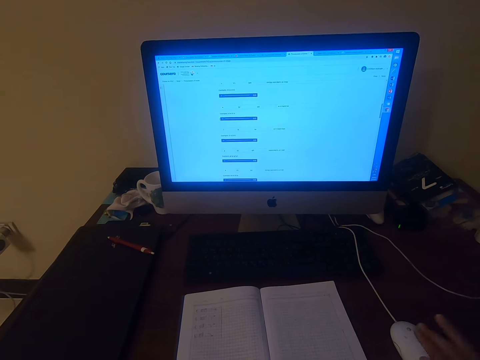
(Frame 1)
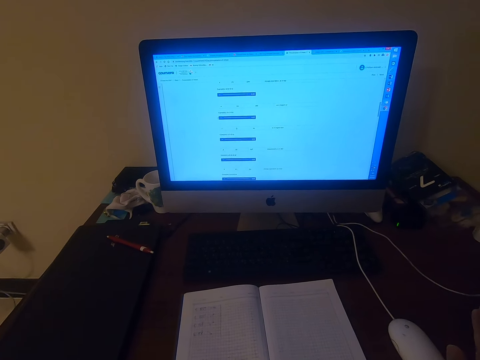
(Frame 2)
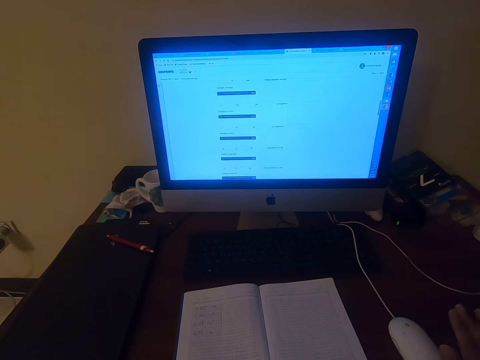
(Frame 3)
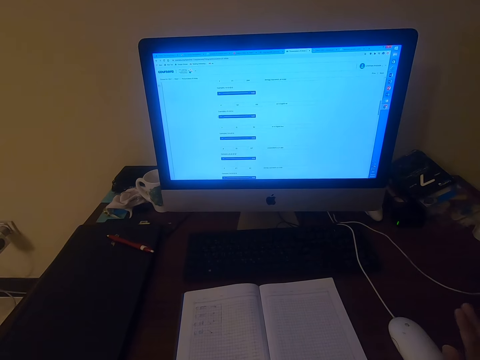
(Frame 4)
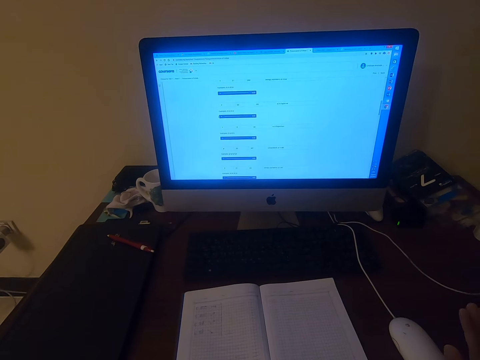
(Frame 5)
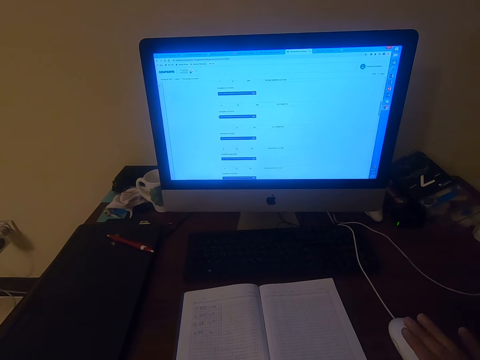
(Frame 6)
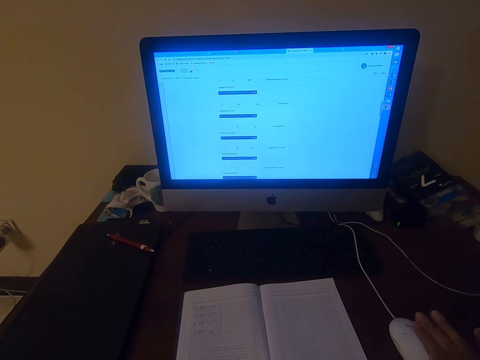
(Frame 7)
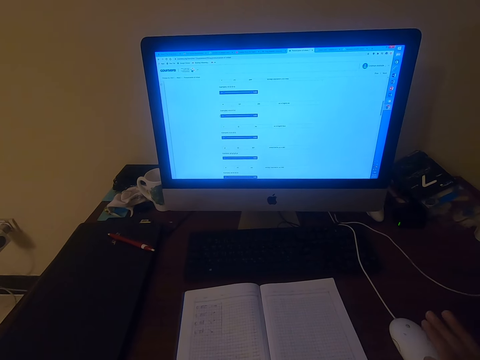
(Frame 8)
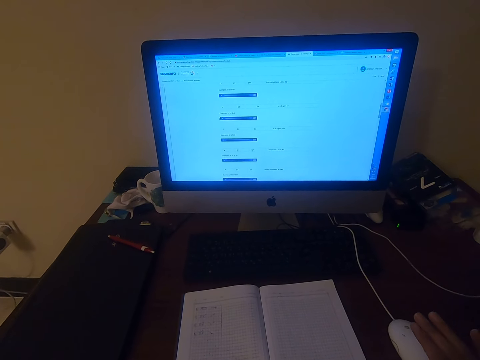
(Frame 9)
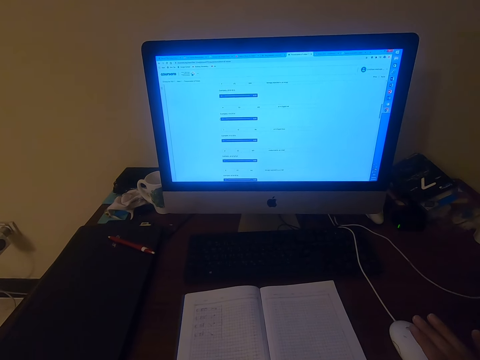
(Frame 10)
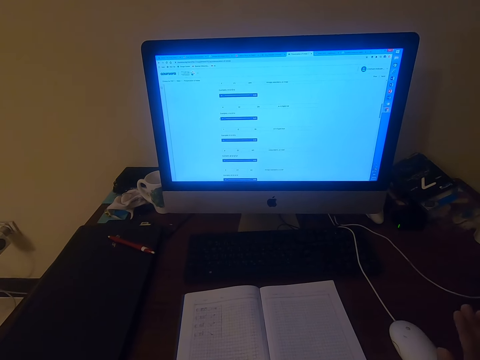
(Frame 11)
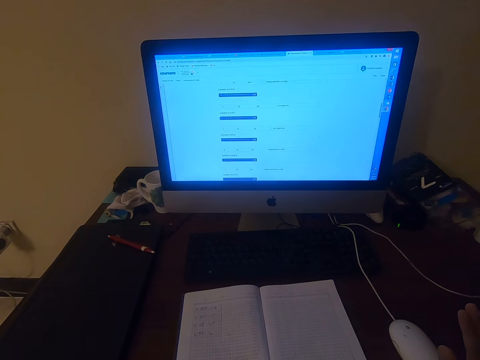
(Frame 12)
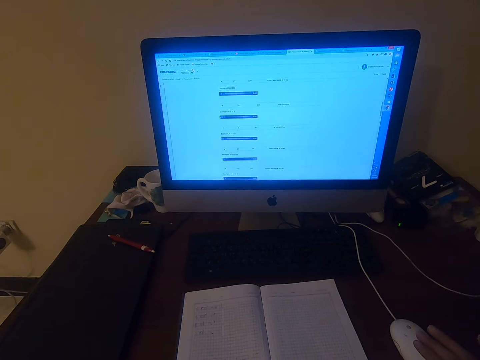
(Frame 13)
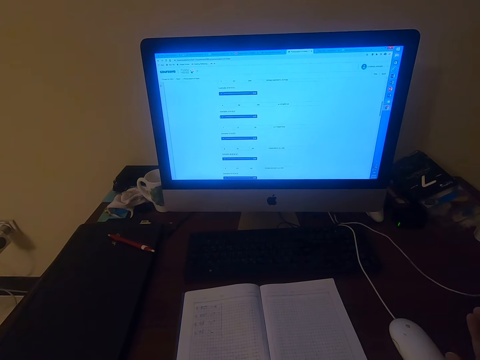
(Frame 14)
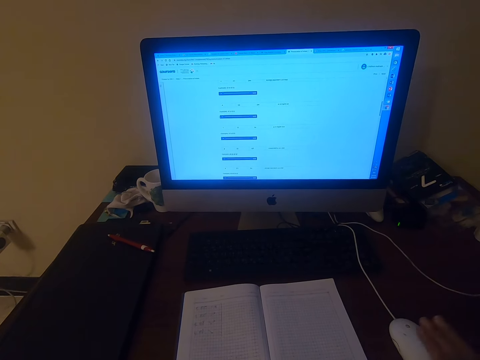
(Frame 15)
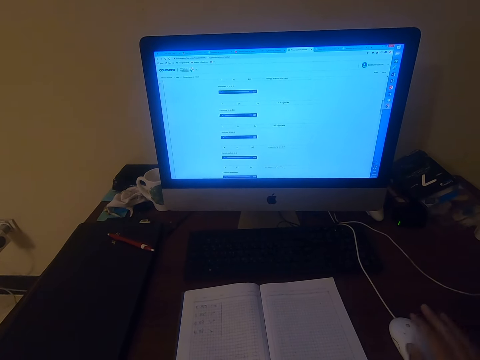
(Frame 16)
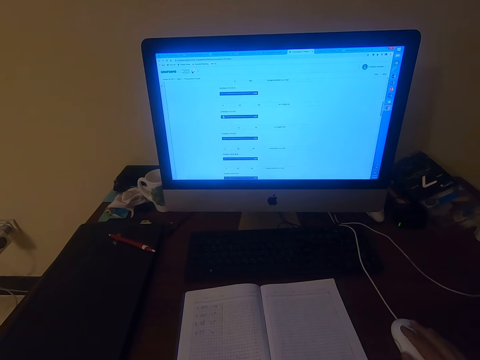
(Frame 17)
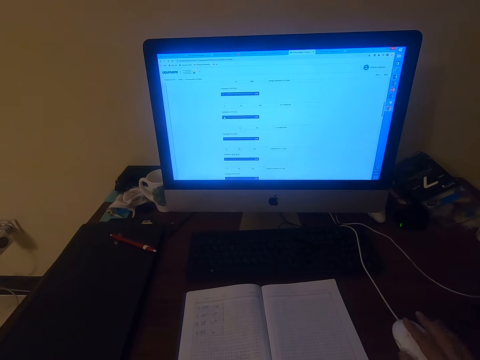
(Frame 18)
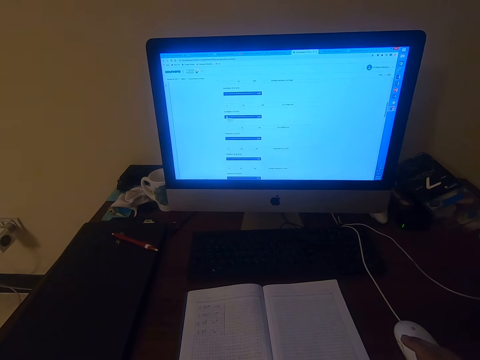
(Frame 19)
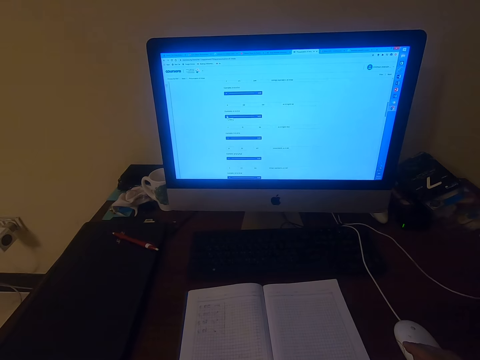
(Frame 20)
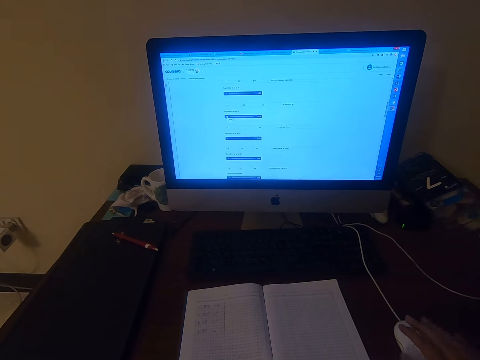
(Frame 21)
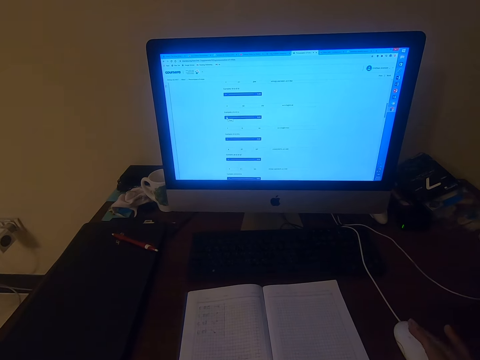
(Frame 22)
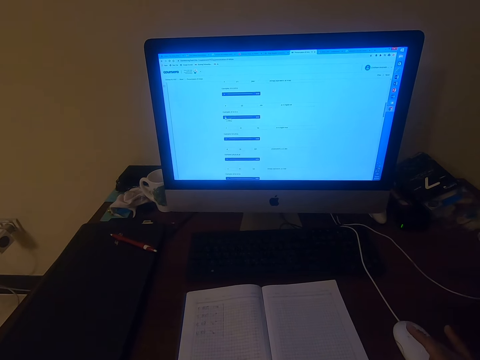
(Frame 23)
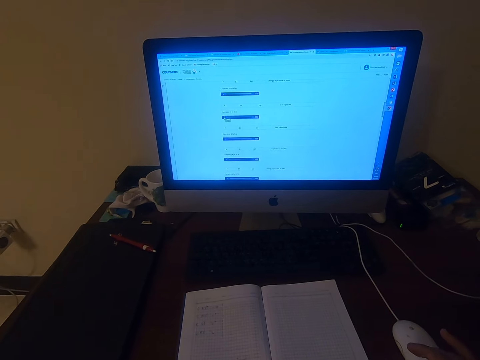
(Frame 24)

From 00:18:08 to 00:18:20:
The camera wearer moves his right hand. He moves his right hand again. He moves his hand.

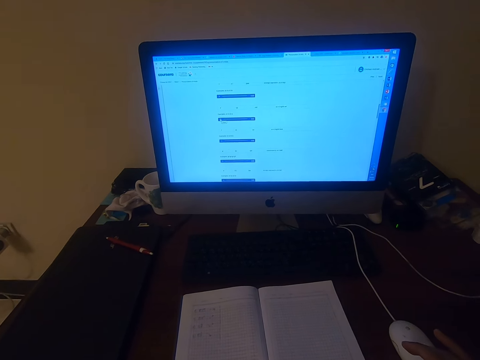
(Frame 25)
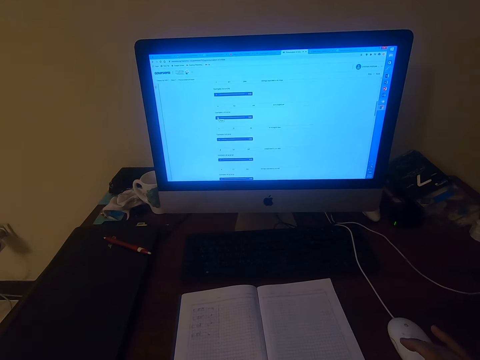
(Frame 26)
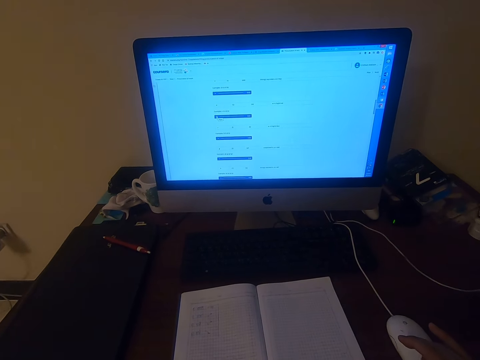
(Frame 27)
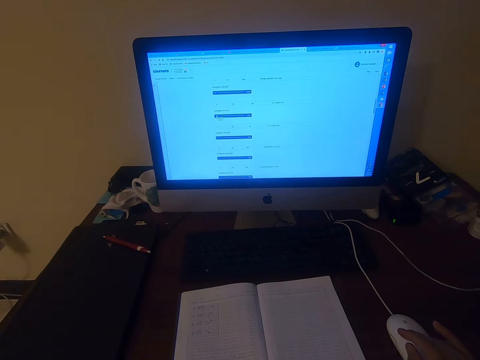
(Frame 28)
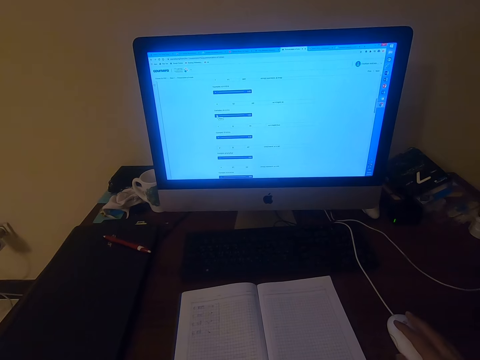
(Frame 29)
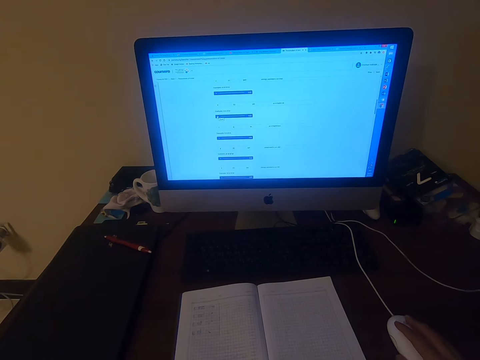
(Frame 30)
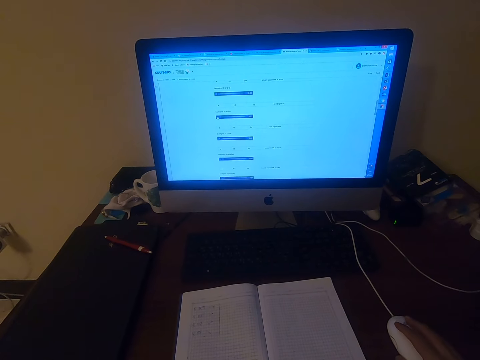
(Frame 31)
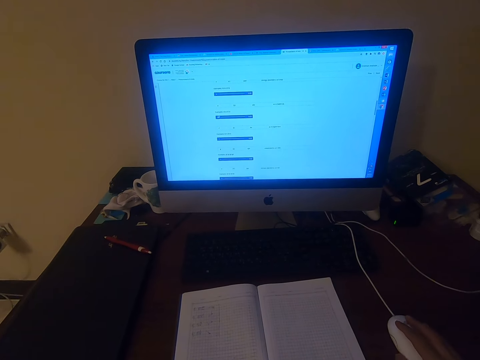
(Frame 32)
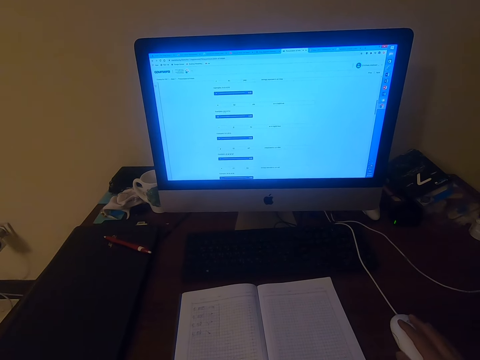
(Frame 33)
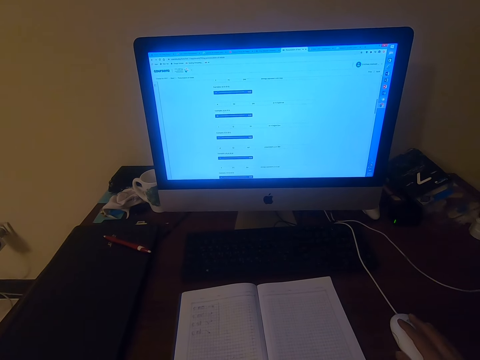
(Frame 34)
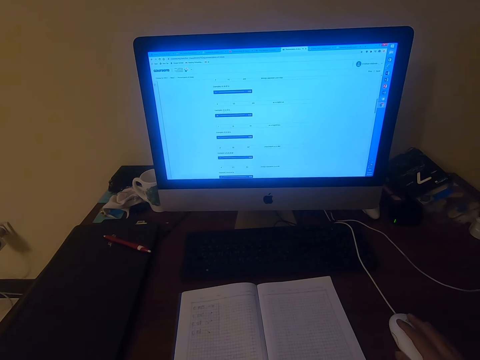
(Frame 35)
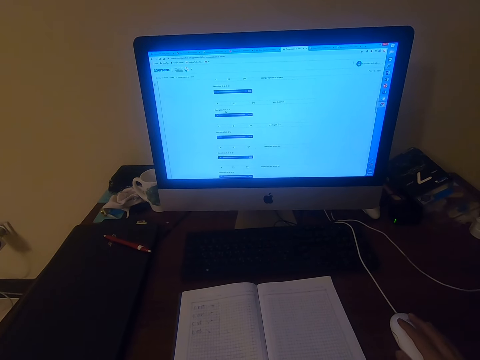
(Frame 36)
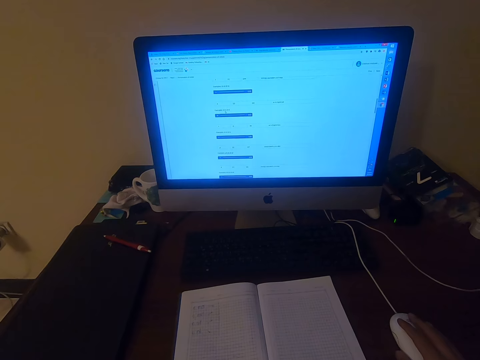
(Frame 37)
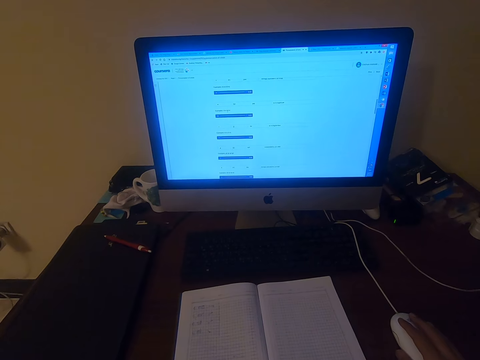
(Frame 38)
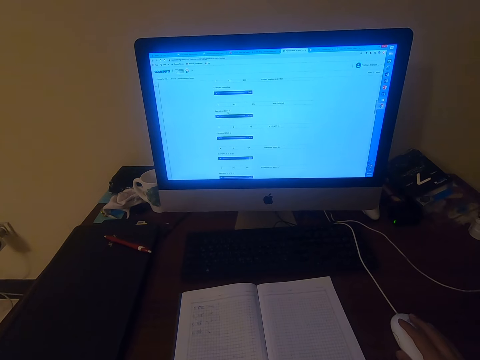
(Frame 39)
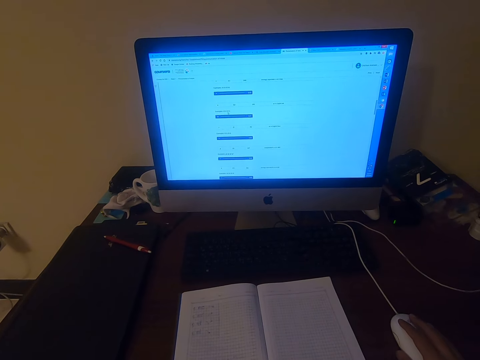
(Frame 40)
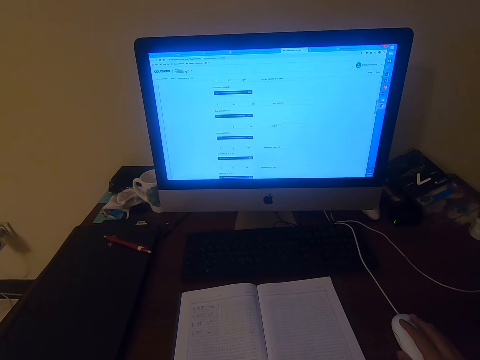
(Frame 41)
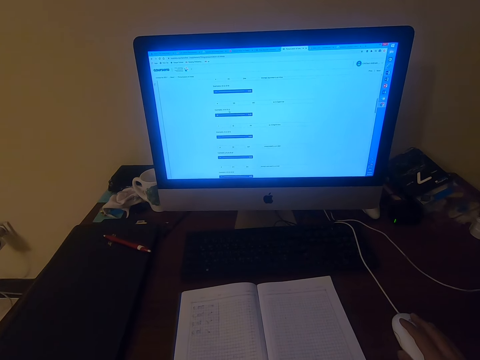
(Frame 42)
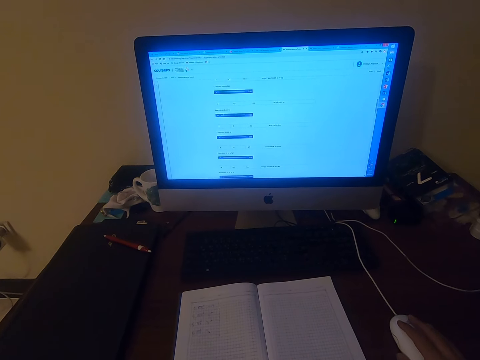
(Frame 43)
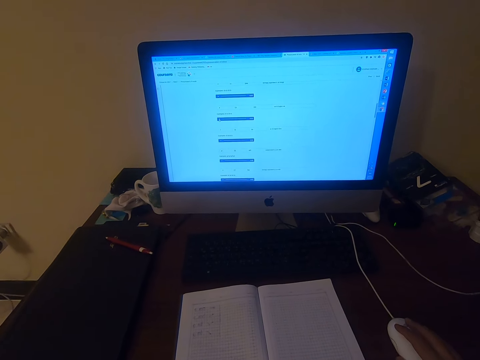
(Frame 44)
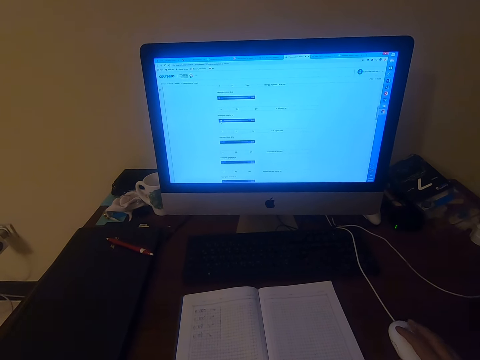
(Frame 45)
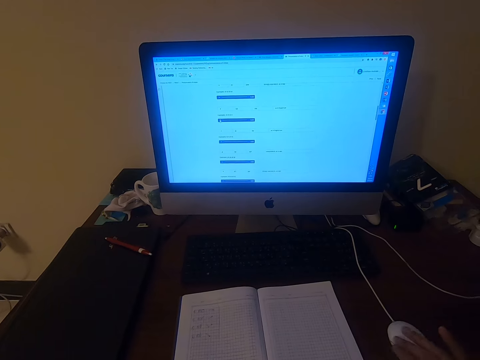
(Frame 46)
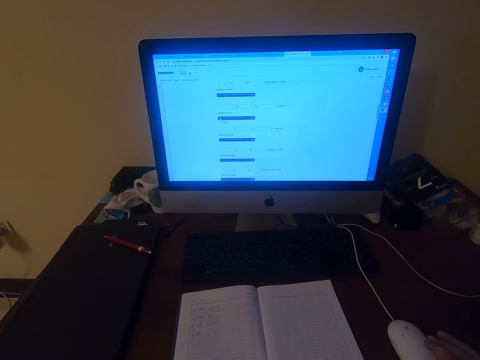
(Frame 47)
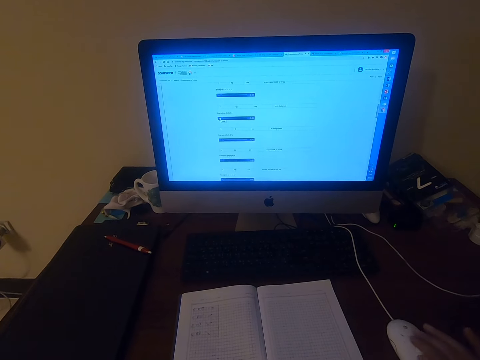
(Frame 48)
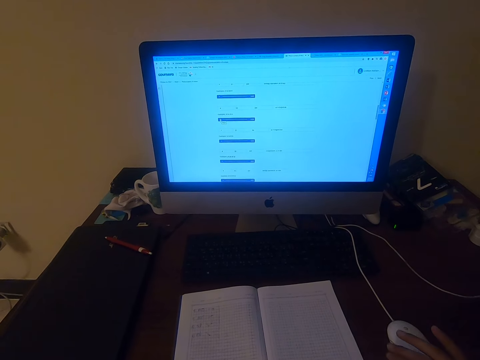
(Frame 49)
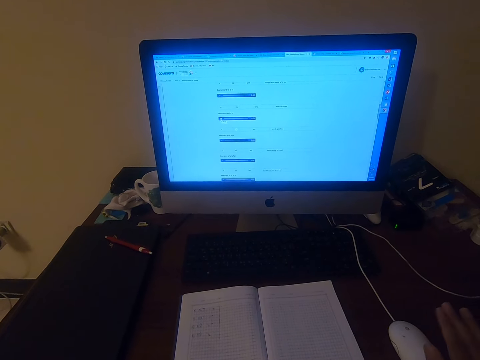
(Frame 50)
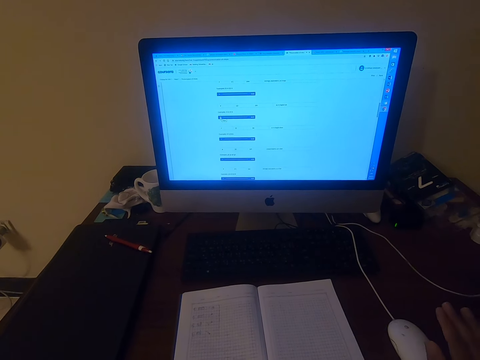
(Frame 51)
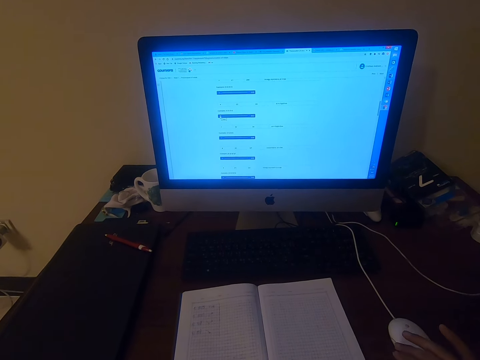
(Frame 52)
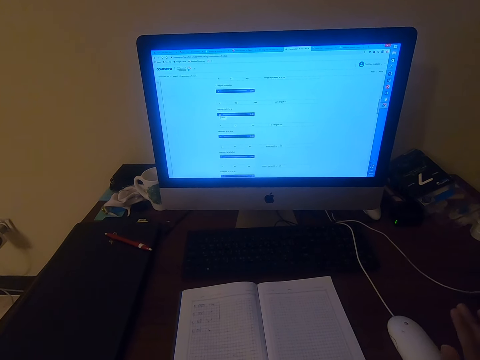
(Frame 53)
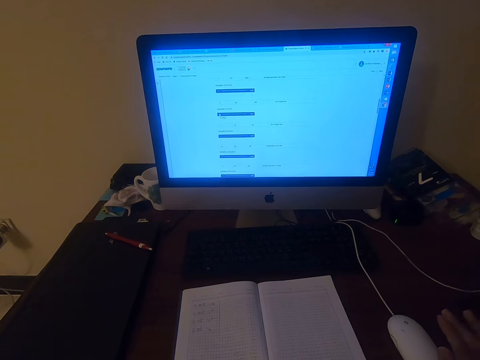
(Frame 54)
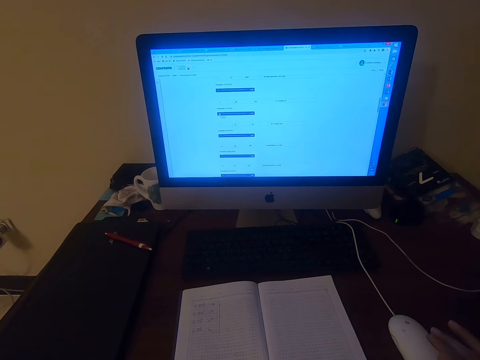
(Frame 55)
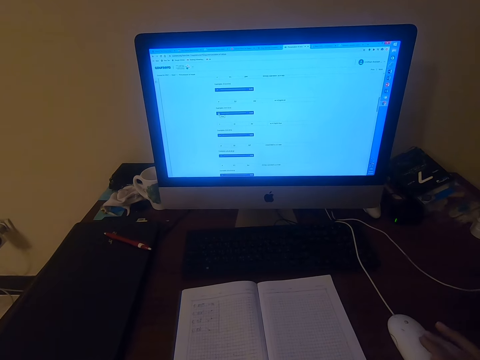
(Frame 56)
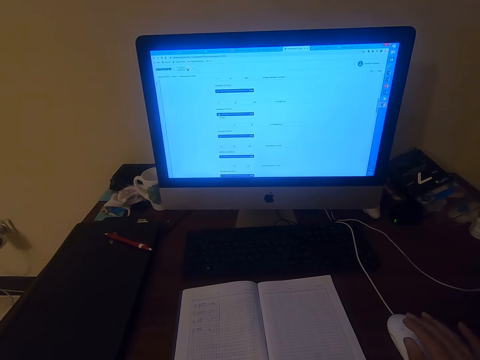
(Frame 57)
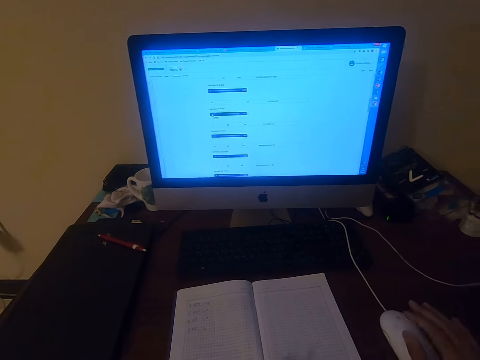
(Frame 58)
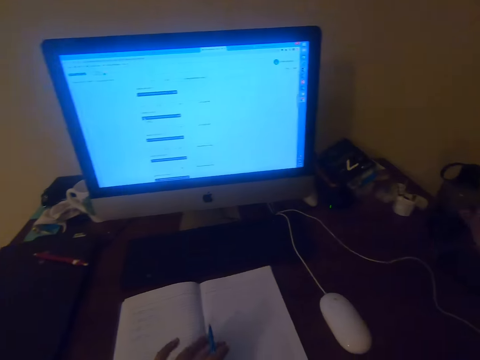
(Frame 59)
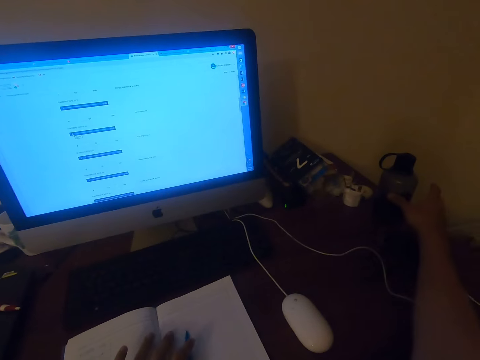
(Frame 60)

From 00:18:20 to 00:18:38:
The camera wearer moves his hand. He operates the computer. He clicks the mouse. He clicks the mouse again. He pronounces words. He clicks the mouse. He moves his hand repeatedly.
